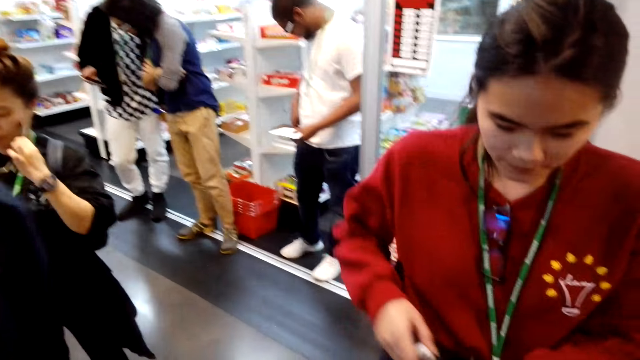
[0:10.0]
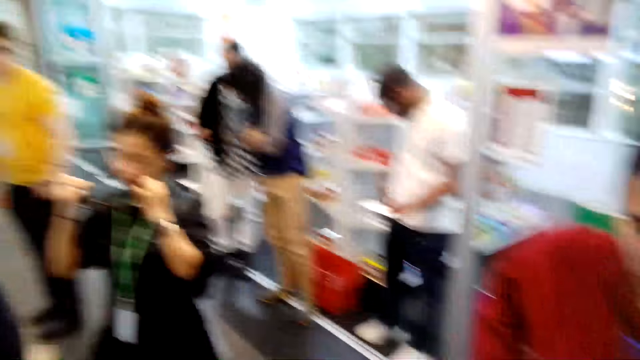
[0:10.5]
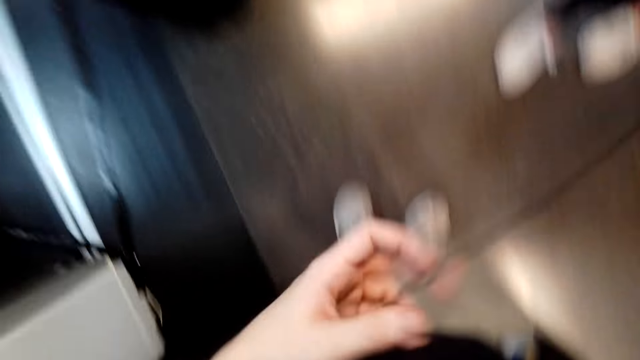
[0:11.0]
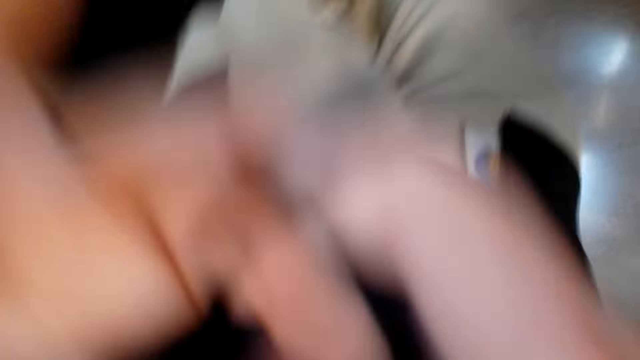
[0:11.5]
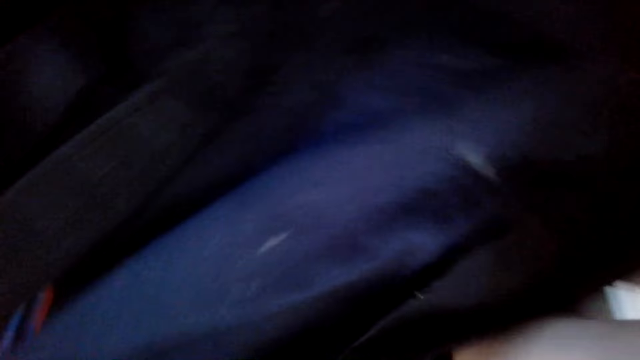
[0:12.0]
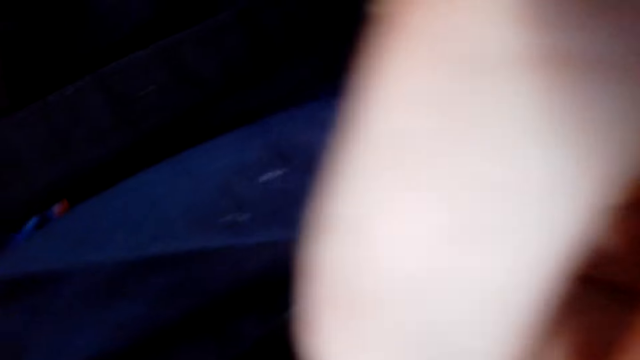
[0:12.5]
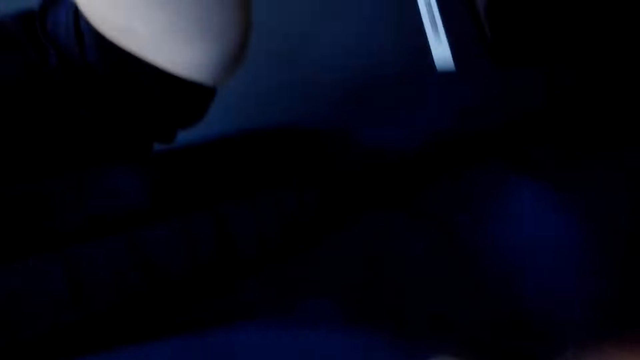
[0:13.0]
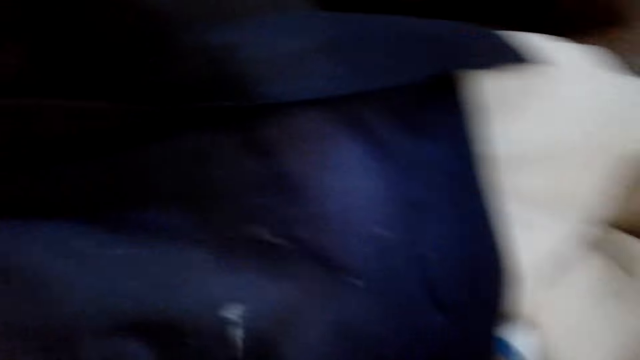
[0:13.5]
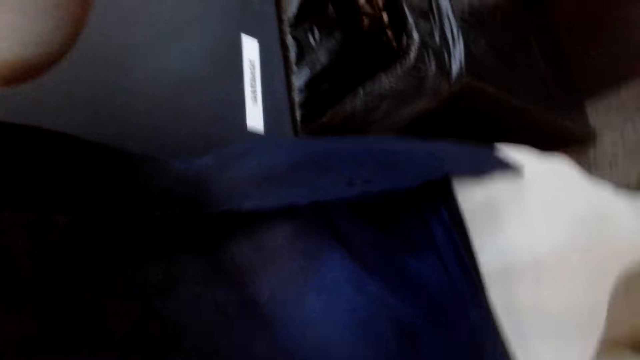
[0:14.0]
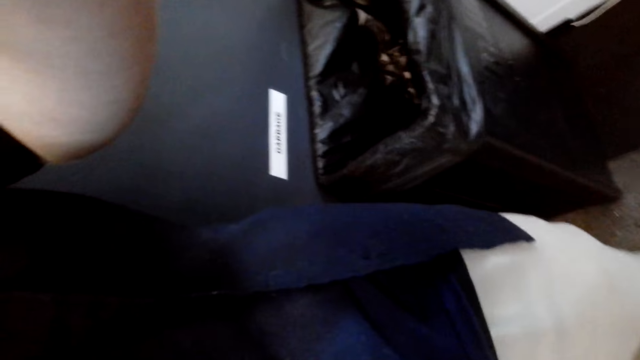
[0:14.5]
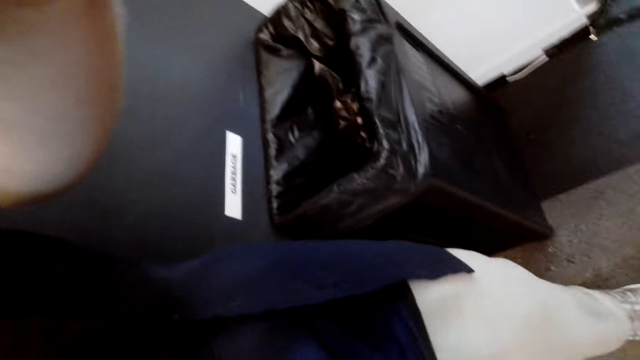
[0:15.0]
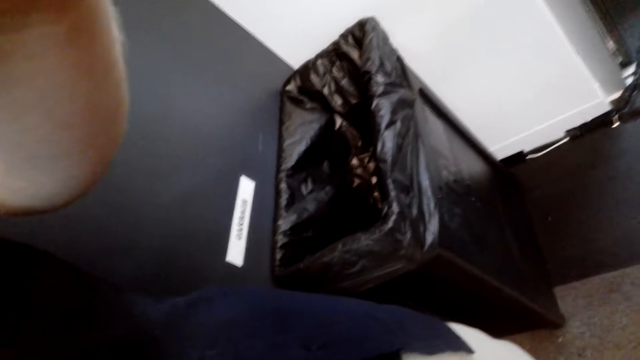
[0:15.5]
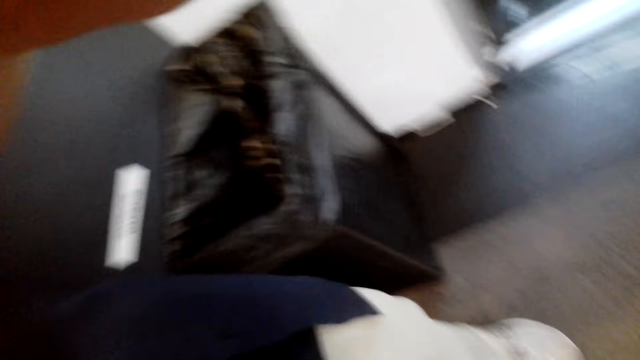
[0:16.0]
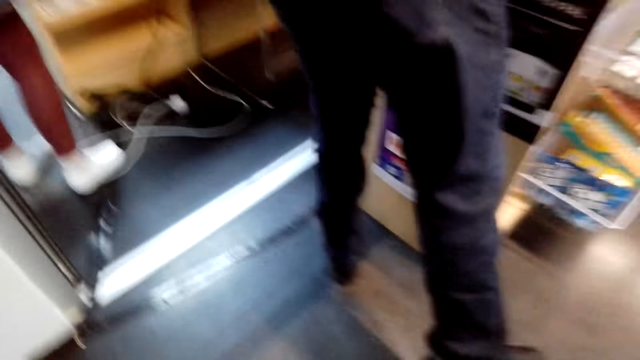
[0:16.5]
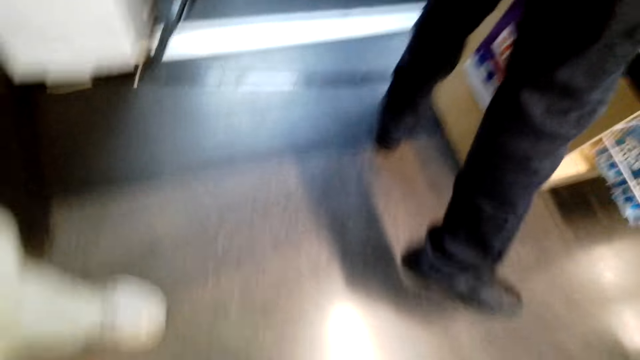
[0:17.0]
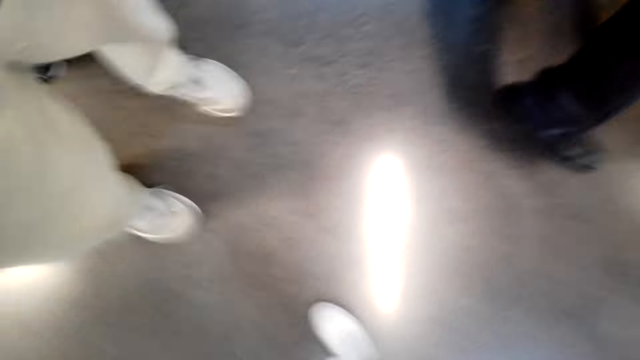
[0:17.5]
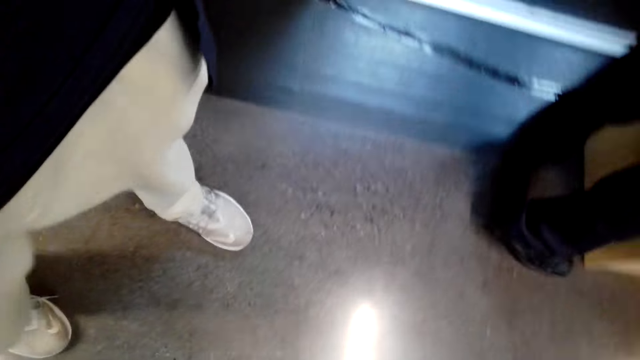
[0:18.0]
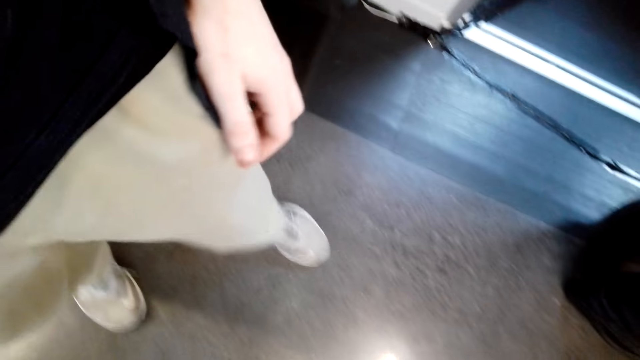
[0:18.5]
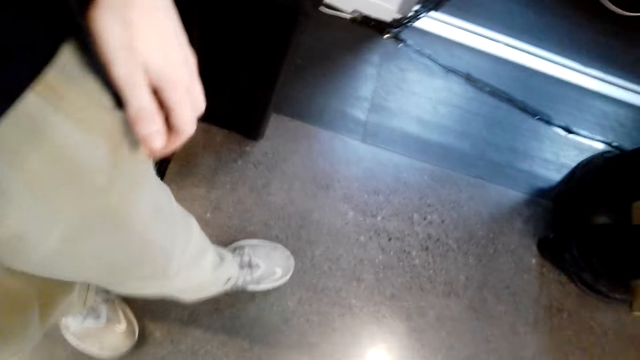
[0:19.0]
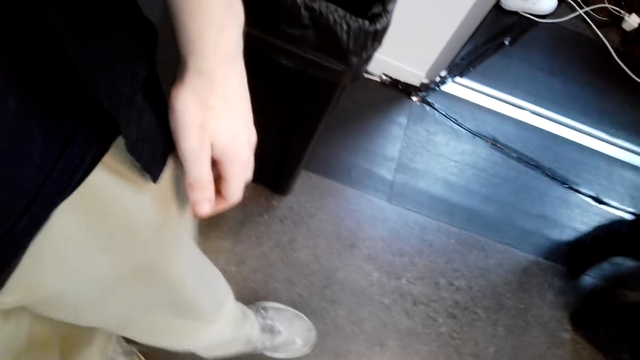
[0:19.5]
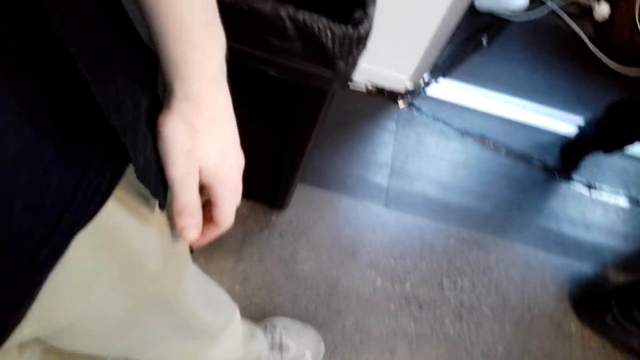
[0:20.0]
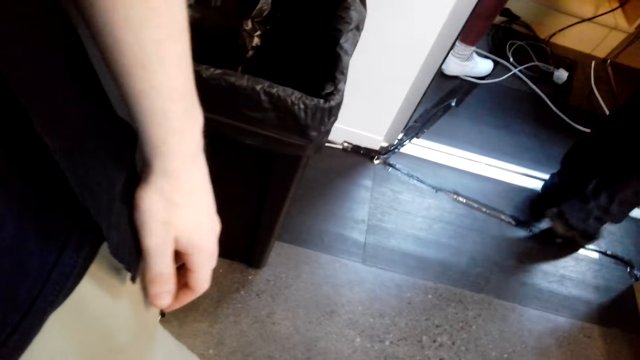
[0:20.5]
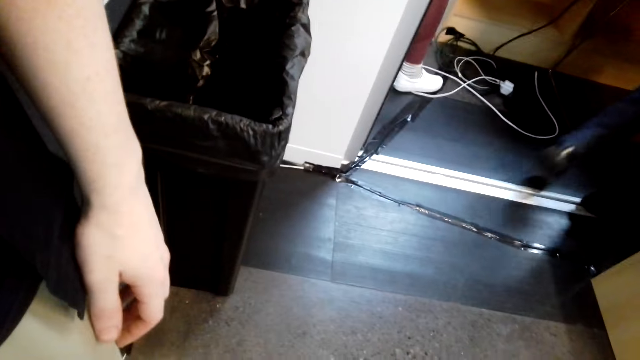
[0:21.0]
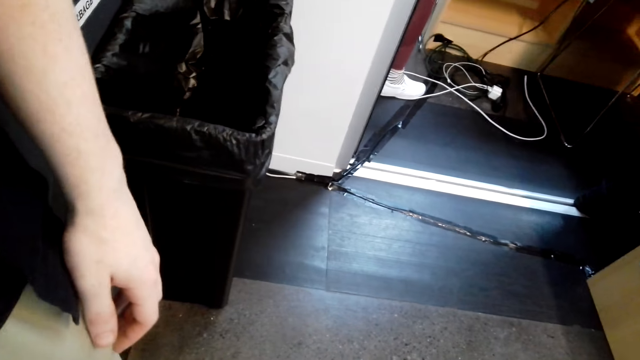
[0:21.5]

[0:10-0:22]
The camera wearer fixes the camera. They put the camera well.

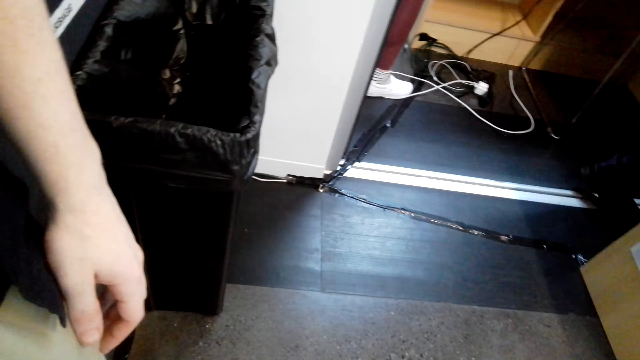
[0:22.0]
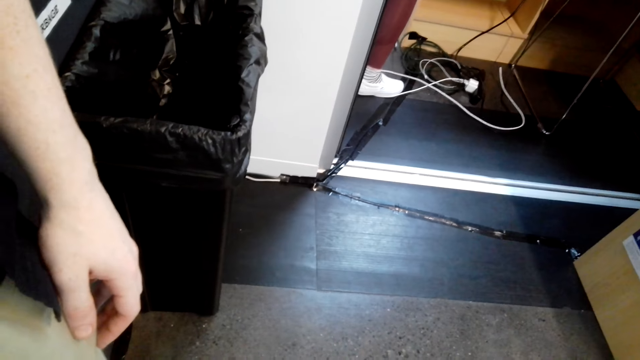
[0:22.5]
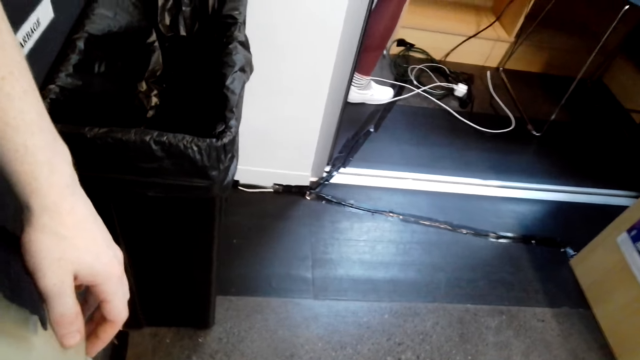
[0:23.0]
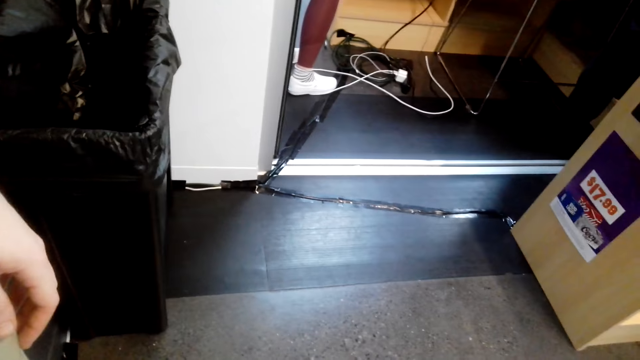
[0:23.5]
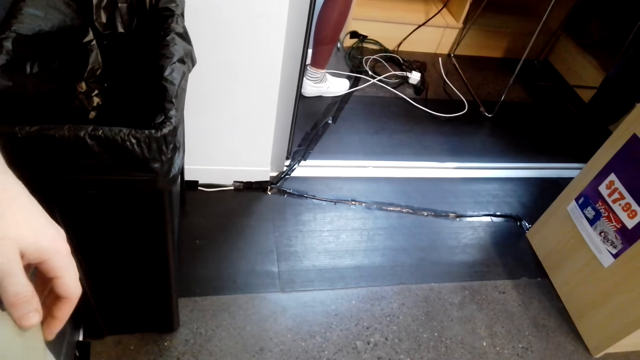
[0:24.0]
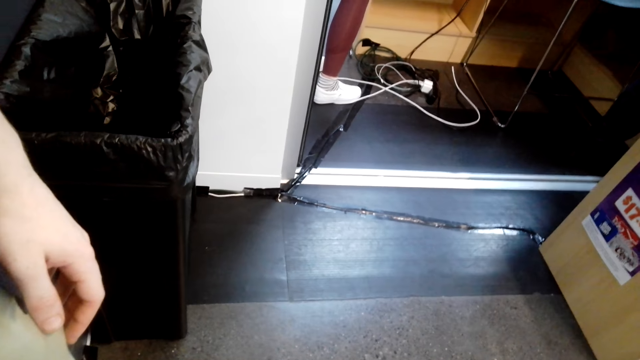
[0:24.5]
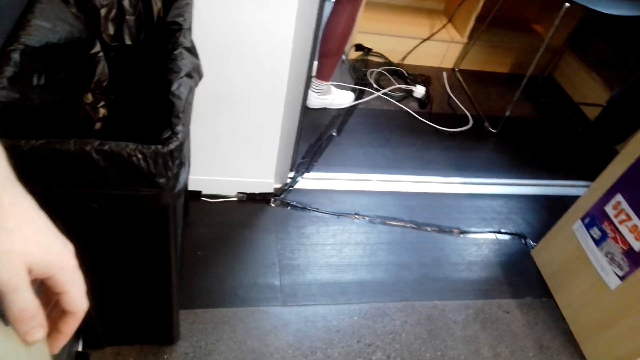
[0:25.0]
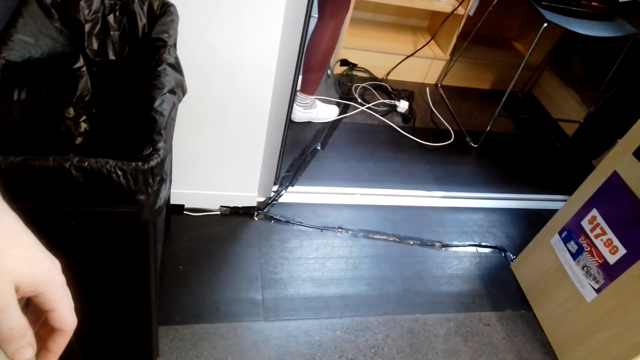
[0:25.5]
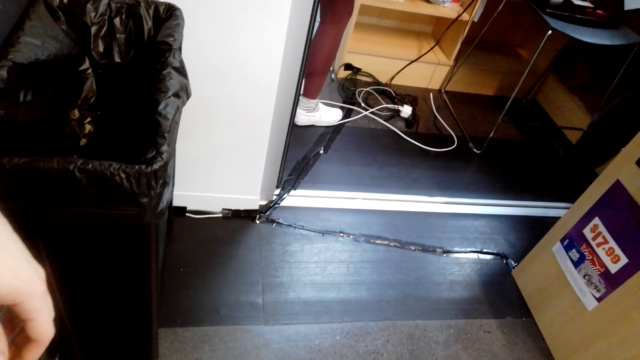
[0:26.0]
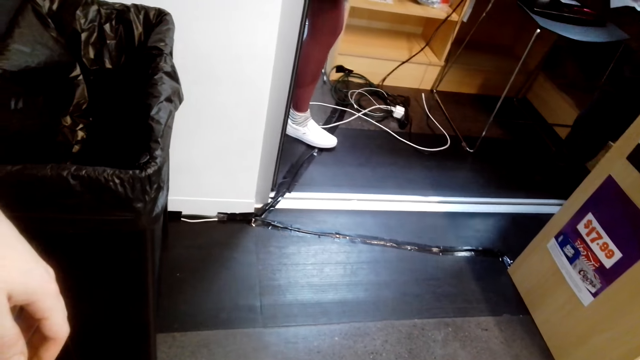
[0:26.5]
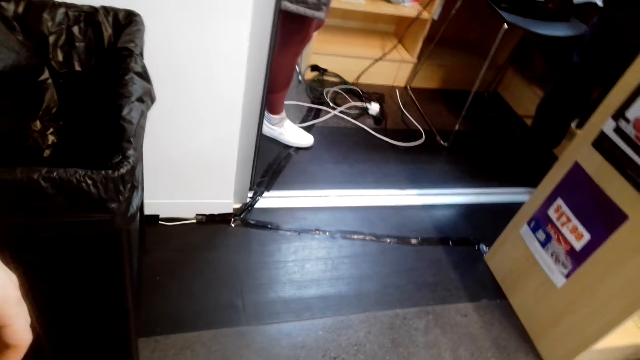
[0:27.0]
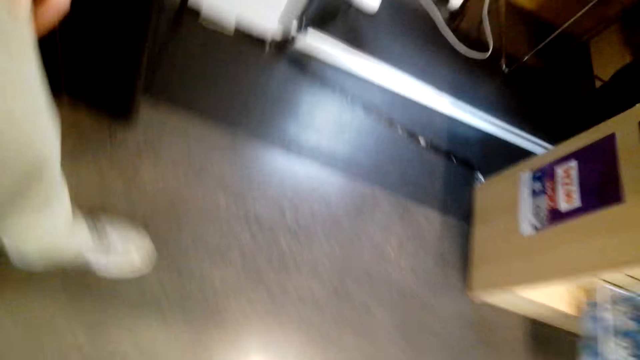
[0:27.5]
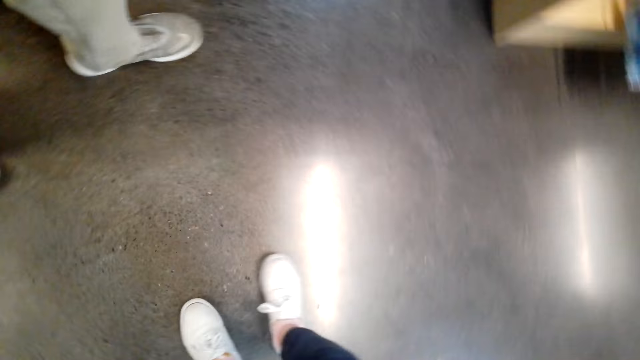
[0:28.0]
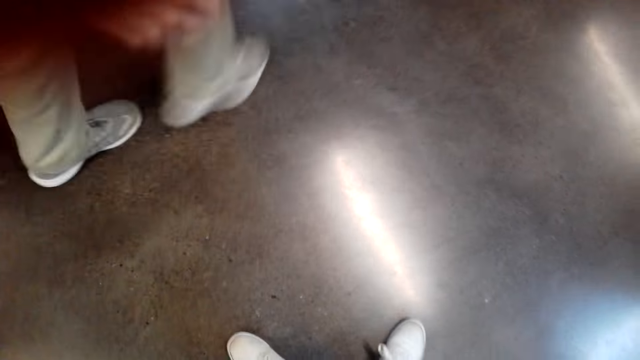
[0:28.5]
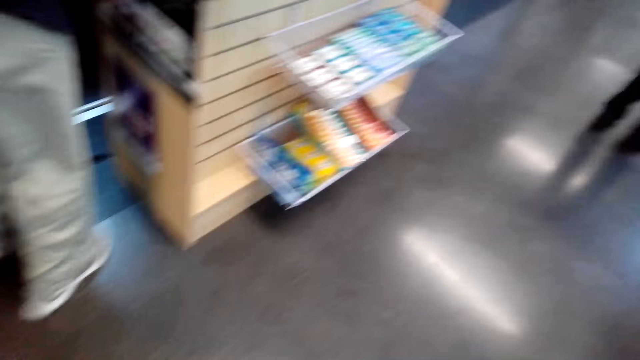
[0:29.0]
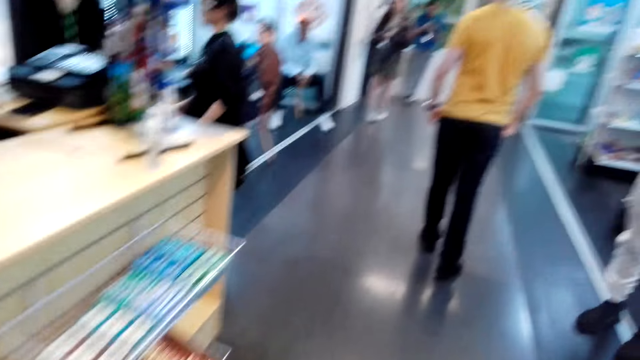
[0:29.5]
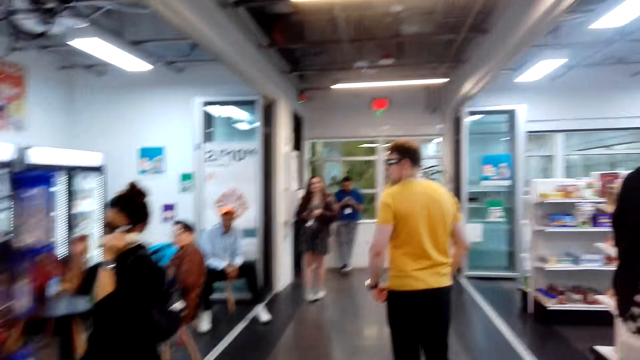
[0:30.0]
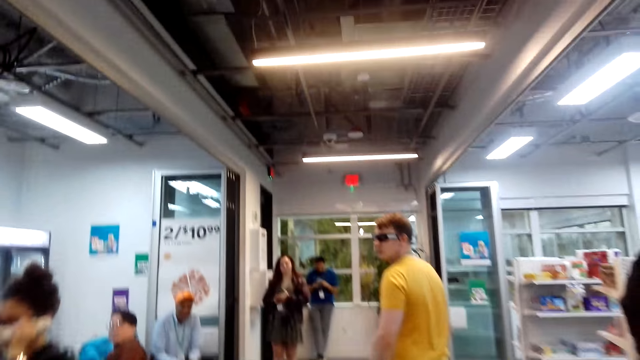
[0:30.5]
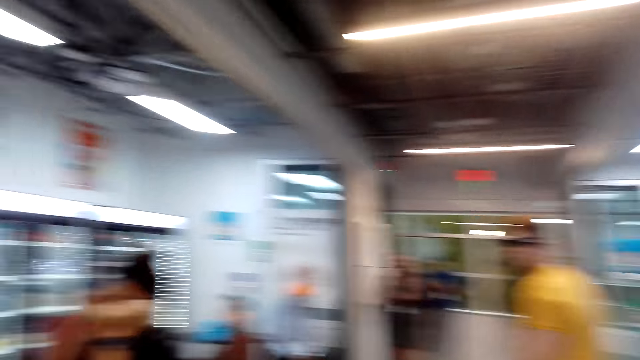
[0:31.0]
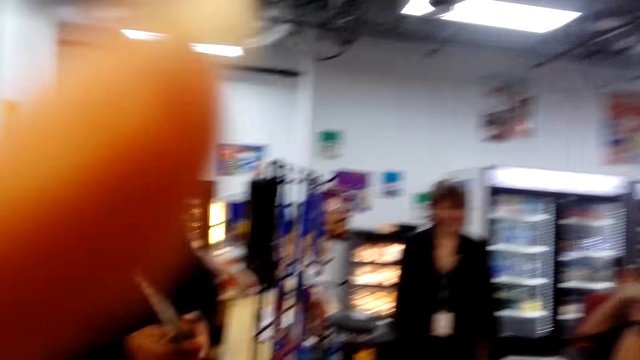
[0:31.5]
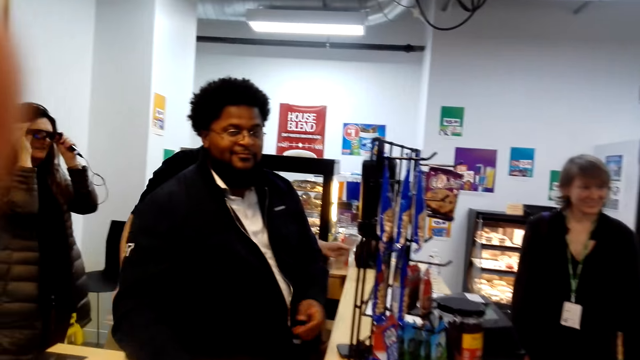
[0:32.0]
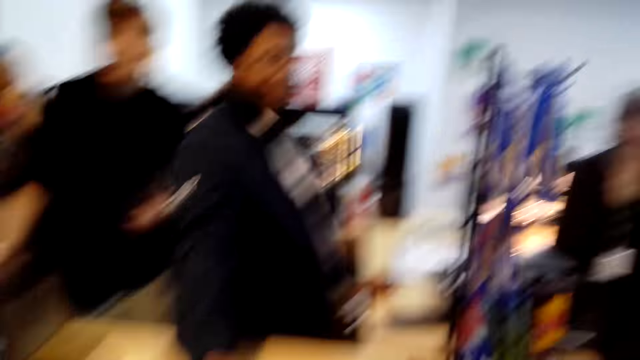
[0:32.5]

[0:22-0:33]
The camera wearer moves around.
